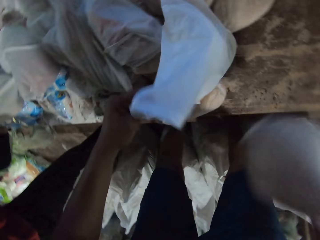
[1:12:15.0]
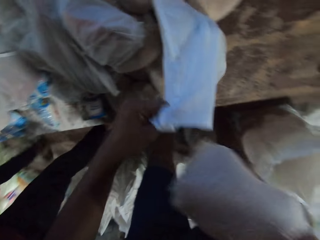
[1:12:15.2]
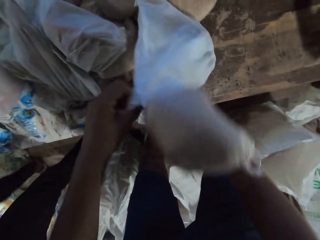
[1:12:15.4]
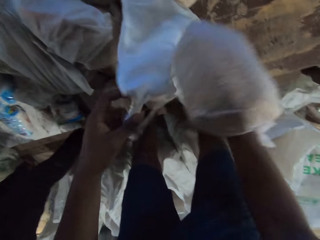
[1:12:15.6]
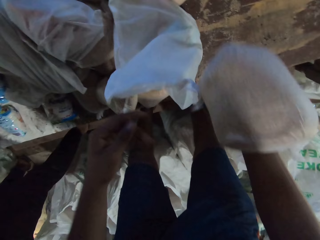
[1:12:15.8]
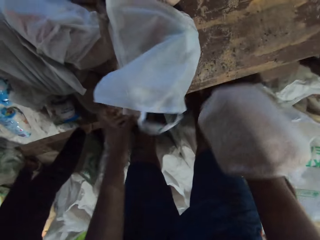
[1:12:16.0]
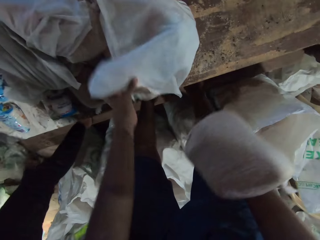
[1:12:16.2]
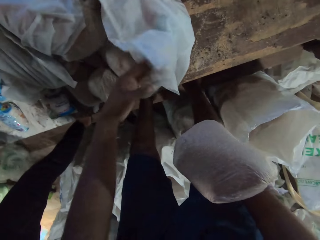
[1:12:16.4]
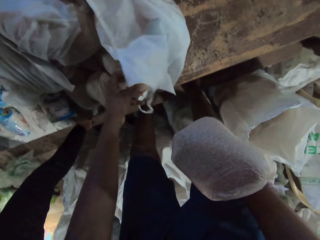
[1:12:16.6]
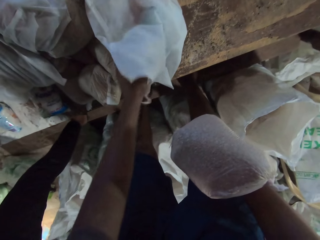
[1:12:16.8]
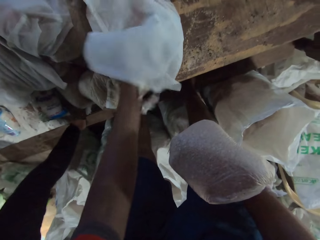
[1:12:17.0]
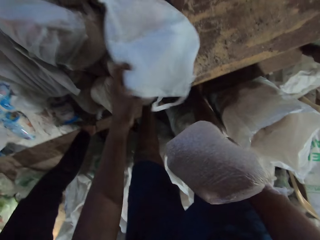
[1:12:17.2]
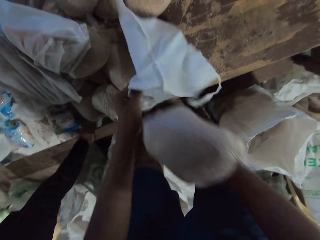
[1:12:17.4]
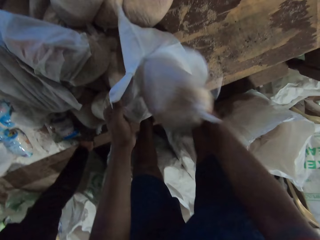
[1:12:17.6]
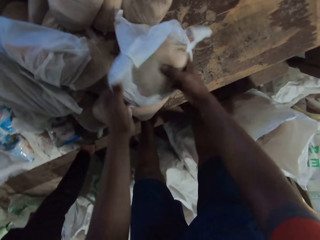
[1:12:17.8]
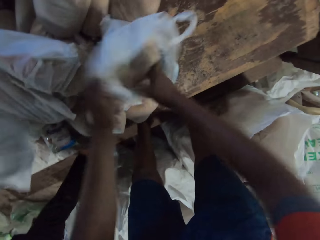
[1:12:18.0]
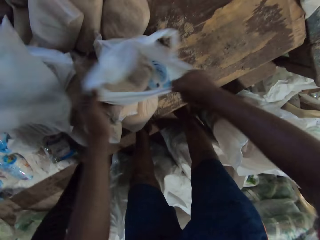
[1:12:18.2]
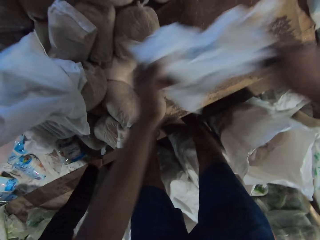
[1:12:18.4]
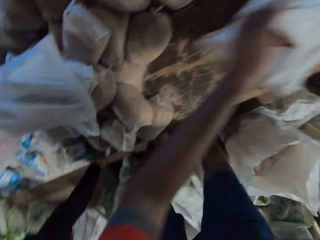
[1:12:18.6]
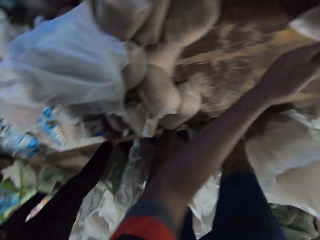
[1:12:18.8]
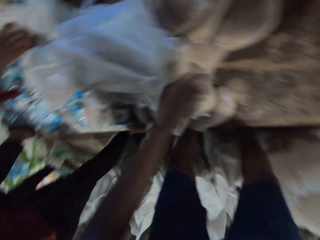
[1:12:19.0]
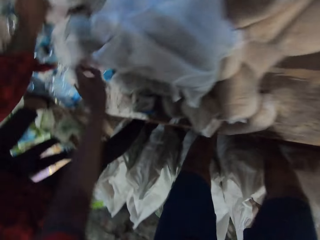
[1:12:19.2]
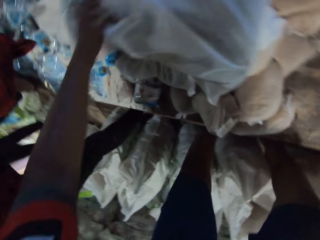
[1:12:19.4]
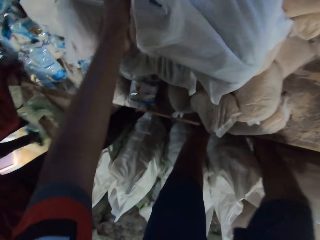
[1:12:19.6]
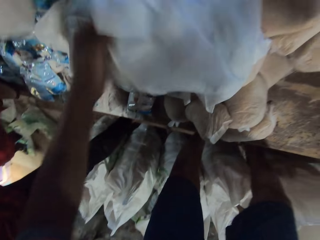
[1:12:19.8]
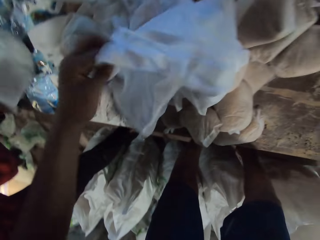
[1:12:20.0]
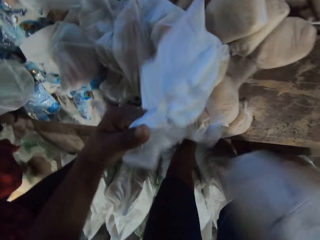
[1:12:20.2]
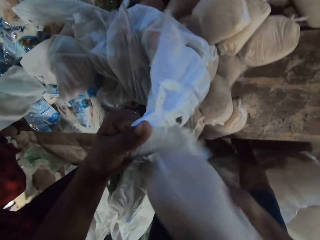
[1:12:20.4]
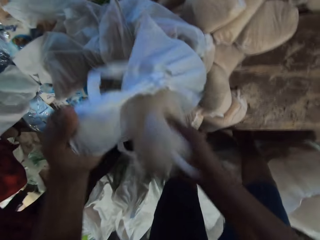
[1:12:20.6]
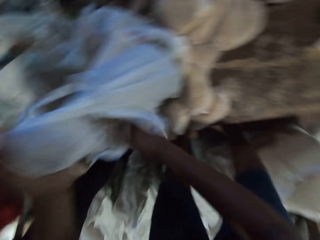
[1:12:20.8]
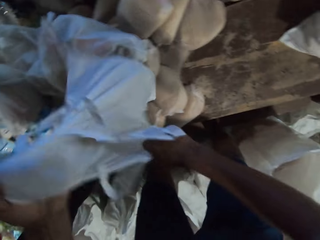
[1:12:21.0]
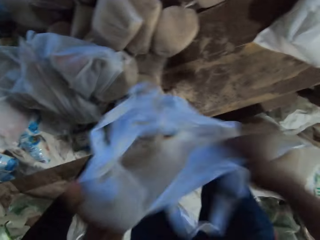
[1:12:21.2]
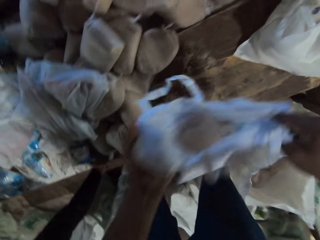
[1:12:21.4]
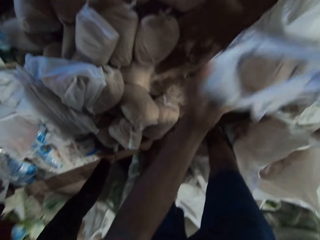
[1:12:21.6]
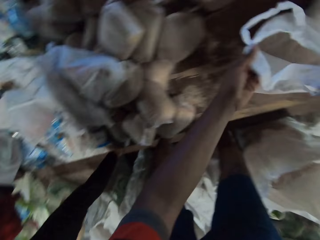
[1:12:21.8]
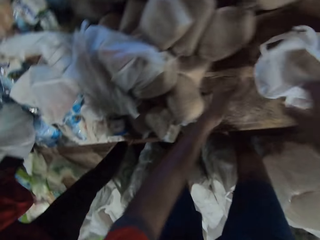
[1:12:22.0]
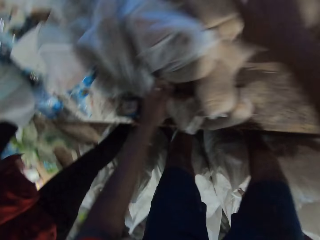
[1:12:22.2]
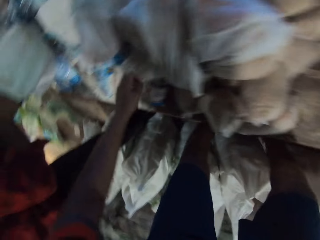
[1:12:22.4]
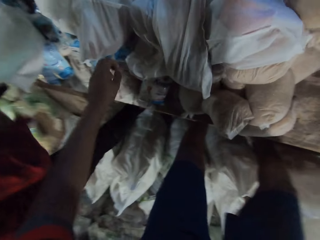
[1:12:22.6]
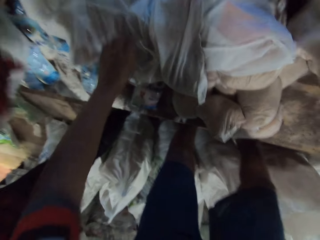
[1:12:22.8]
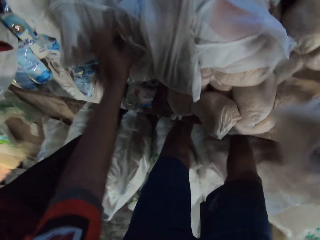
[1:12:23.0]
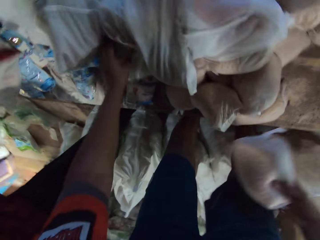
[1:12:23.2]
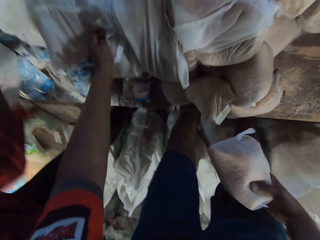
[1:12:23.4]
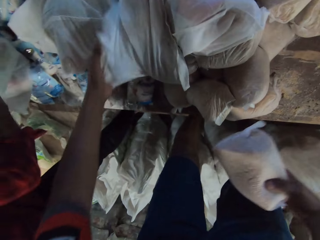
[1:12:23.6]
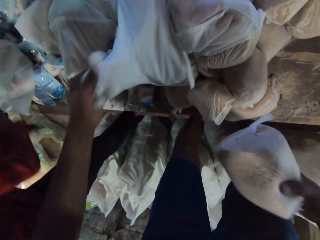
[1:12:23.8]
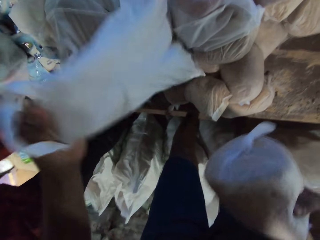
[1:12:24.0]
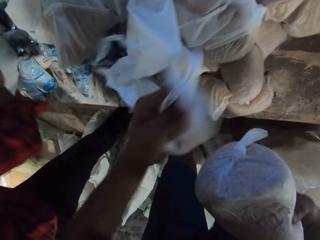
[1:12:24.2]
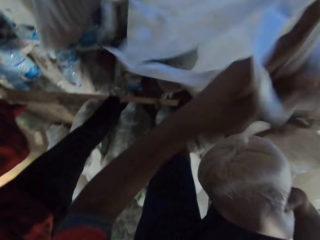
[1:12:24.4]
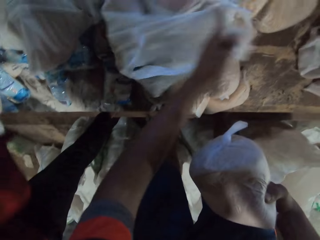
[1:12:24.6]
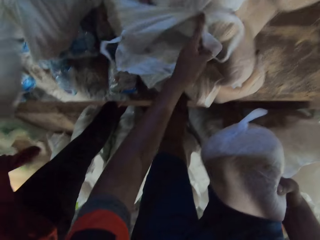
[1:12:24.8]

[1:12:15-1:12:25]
The camera wearer drops the bag of flour in the plastic bag with his right hand. He picks up the plastic bag from the table with both hands. A man drops a plastic bag on the table with his right hand. The camera wearer moves the carrier bag. He drops the plastic bag on the table with both hands. The man picks up a plastic from the table with his right hand. The camera wearer holds the plastic bag on the table with his left hand. He picks up a bag of flour from the table with his right hand. He drops the bag of flour in the plastic bag with his right hand. He picks up the plastic bag from the table with both hands. He moves the carrier bag. He drops the plastic bag on the table with both hands. He puts the cereal in the carrier bag. He picks up a bag of flour from the table with his right hand. He holds the plastic bag on the table with his left hand.

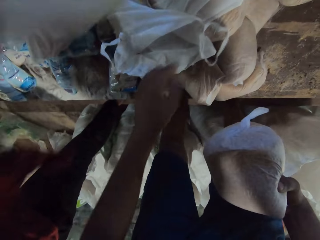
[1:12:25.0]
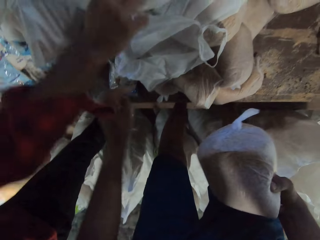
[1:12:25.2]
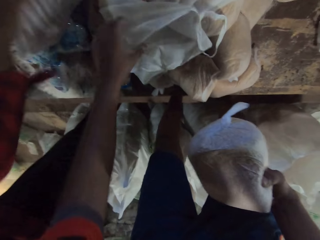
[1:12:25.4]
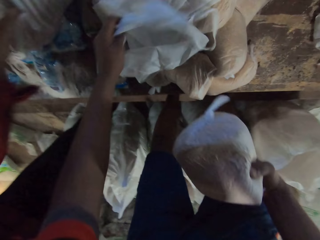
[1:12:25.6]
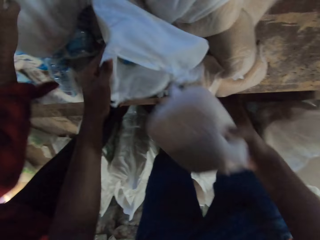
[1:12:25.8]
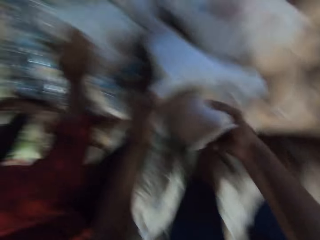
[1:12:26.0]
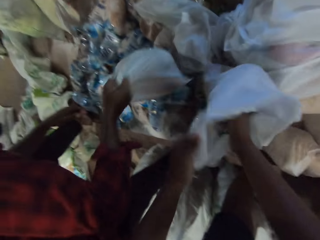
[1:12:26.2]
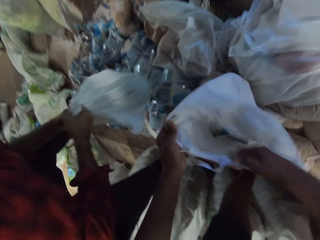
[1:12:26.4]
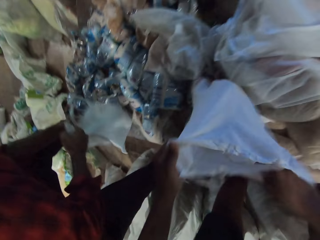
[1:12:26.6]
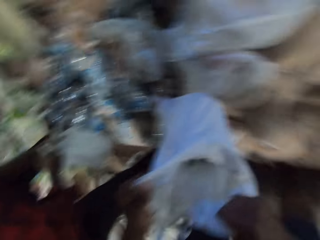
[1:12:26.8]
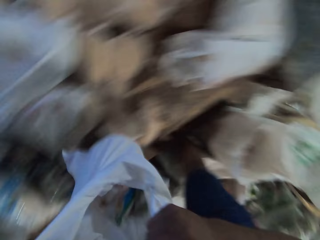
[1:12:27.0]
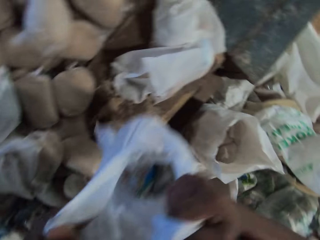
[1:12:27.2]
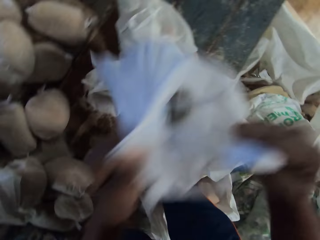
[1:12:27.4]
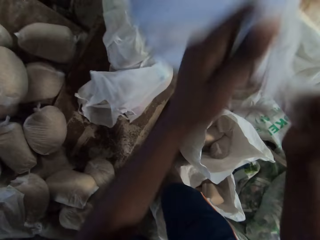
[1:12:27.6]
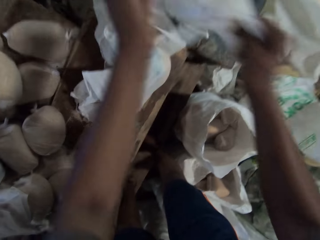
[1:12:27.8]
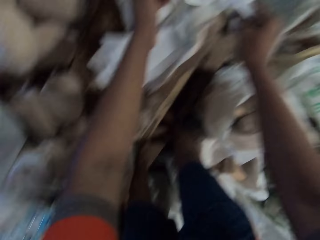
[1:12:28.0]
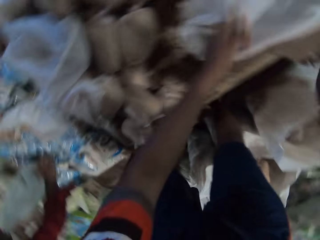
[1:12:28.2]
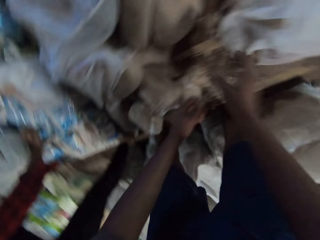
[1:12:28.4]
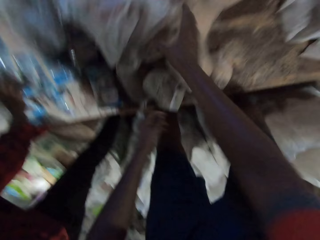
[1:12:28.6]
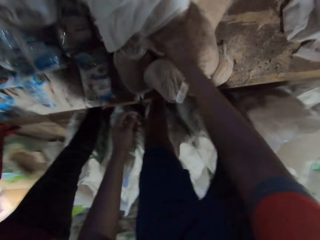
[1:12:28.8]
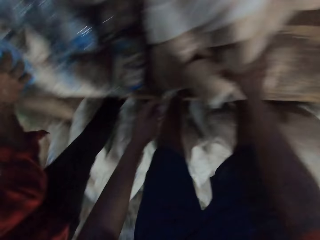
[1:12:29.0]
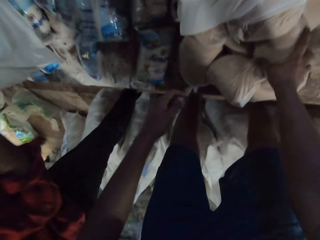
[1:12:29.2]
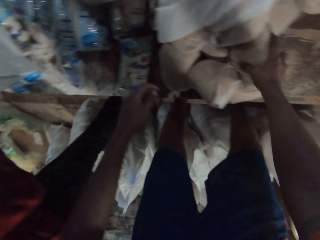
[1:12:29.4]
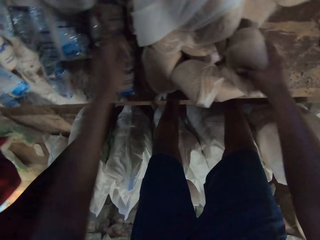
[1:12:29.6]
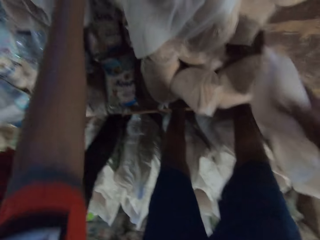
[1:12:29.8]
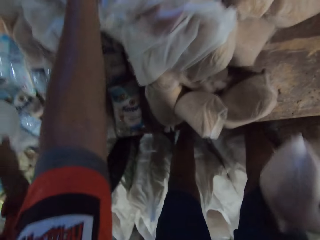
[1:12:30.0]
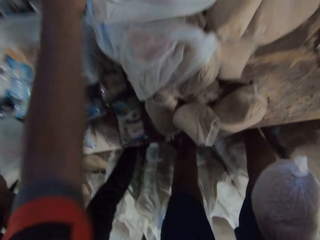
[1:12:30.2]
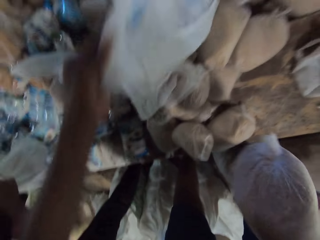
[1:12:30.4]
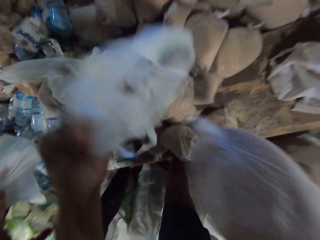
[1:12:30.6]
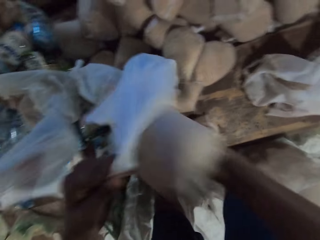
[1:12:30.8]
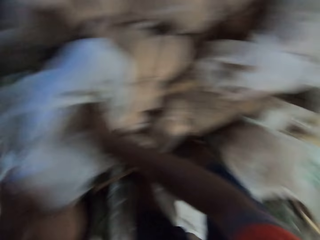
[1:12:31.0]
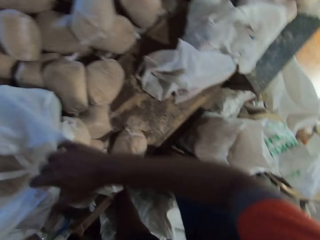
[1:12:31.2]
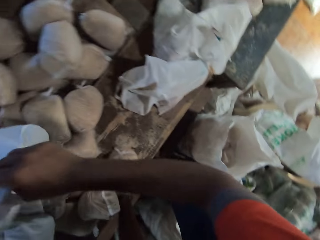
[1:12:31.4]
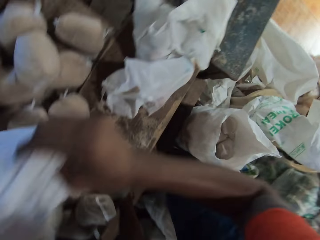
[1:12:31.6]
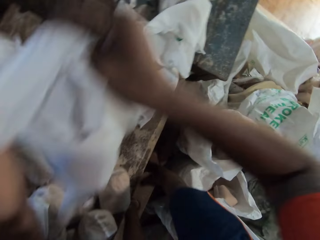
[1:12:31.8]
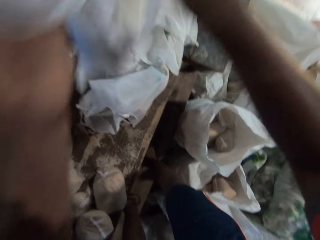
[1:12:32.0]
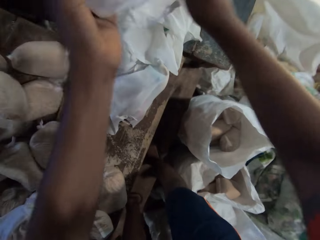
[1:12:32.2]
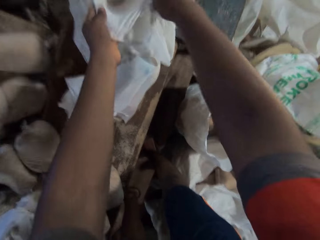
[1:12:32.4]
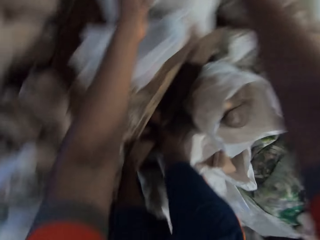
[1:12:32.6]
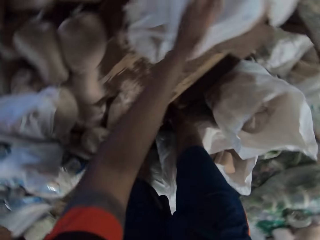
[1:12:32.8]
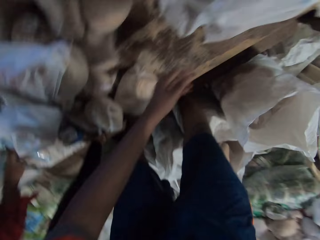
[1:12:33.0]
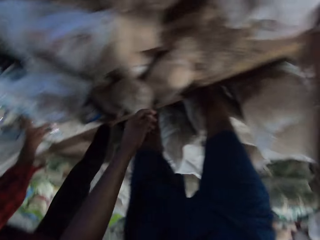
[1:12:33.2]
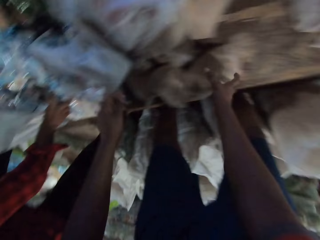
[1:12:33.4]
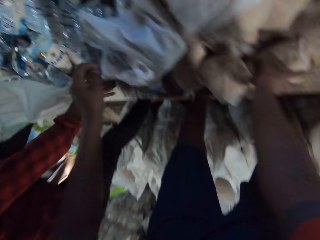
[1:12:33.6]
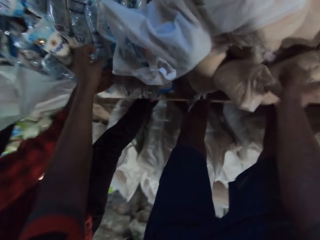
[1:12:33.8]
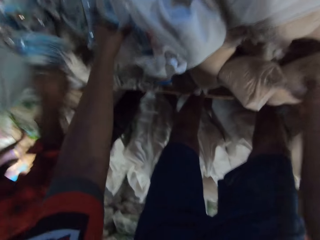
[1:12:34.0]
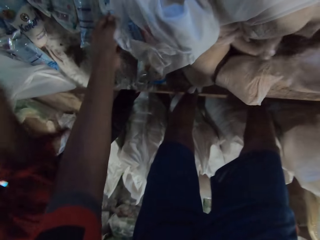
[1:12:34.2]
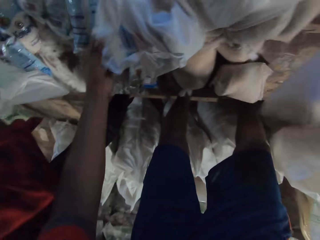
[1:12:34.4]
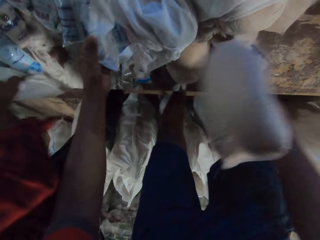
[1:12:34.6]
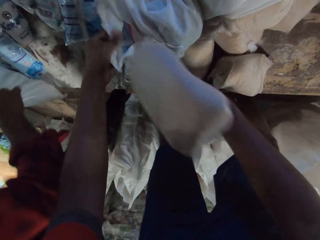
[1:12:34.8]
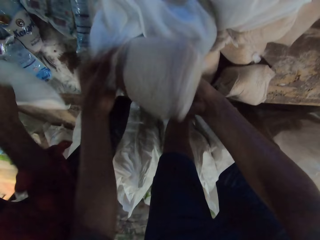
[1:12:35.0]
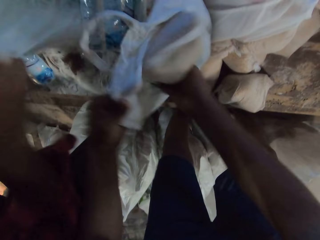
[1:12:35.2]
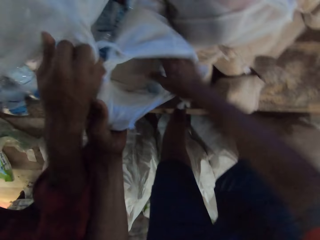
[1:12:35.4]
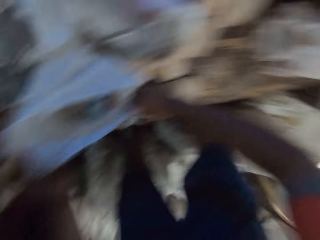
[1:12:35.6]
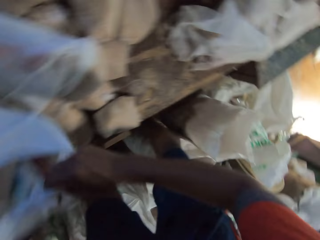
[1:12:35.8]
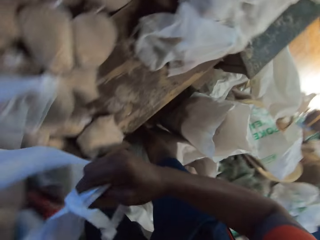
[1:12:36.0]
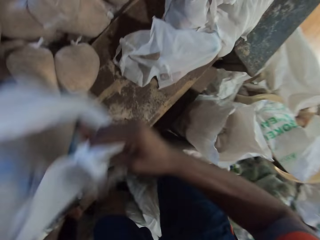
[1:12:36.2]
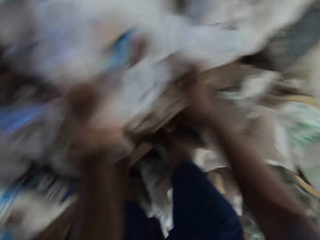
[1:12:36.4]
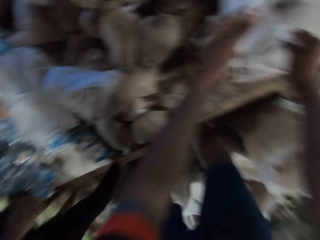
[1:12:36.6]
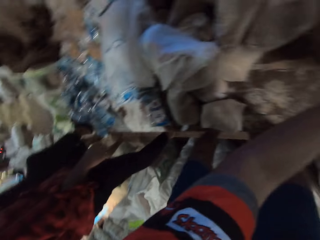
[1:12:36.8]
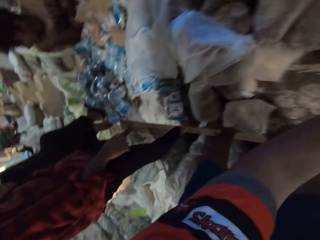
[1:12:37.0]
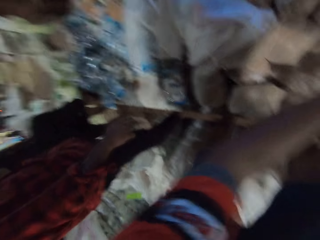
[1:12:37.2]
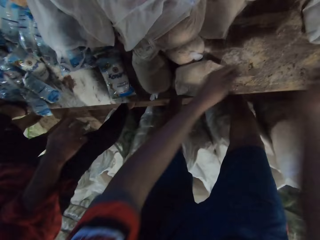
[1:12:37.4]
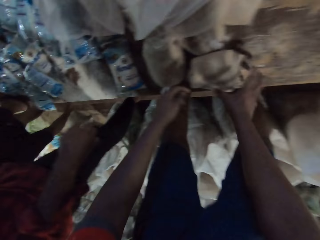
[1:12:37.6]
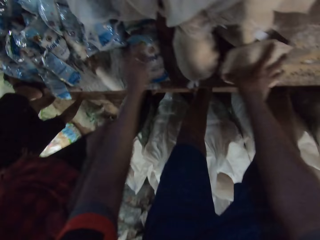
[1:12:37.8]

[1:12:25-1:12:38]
The man drops the plastic bag on the table with his right hand and picks up a plastic bag from the table with his right hand. The camera wearer drops the bag of flour in the plastic bag with his right hand. The man drops the plastic bag on the table with his right hand. The camera wearer moves the carrier bag. He picks up the plastic bag from the table with both hands. He drops the plastic bag on the table with both hands. The man picks up a bag of salt from the table with his right hand. The camera wearer picks up a bag of flour from the table with his right hand. He holds the plastic bag on the table with his left hand. The man picks up a plastic bag from the table with his right hand. The camera wearer drops the bag of flour in the plastic bag with his right hand. The man drops the plastic bag on the table with his right hand. The camera wearer picks up the plastic bag from the table with both hands. He moves the carrier bag. He drops the plastic bag on the table with both hands. The man picks up a bag of salt from the table with his right hand. The camera wearer picks up a bag of flour from the table with his right hand. He holds the plastic bag on the table with his left hand. The man drops the bag of salt into a plastic bag in his left hand with his right hand. The camera wearer drops the bag of flour in the plastic bag with his right hand. The man picks up the plastic bag from the table with both hands and drops the plastic bag on the table with both hands. The camera wearer picks up the plastic bag from the table with both hands. He moves the carrier bag. He drops the plastic bag on the table with both hands.
